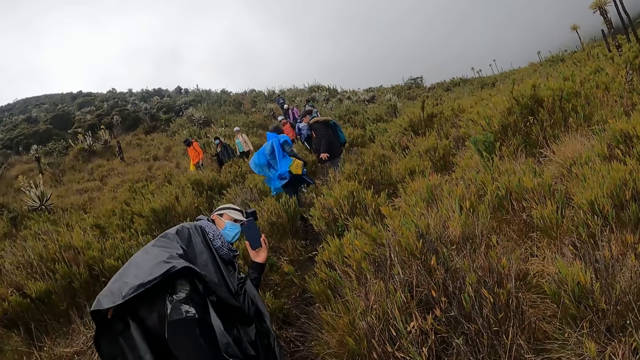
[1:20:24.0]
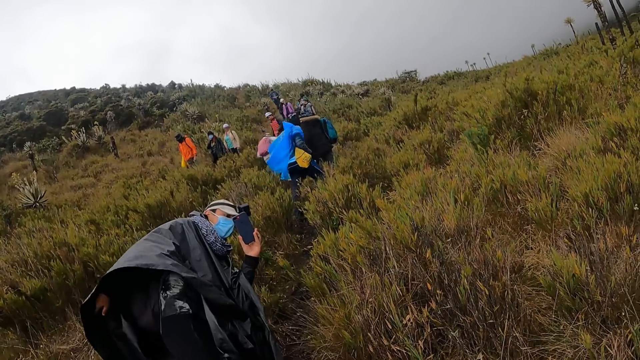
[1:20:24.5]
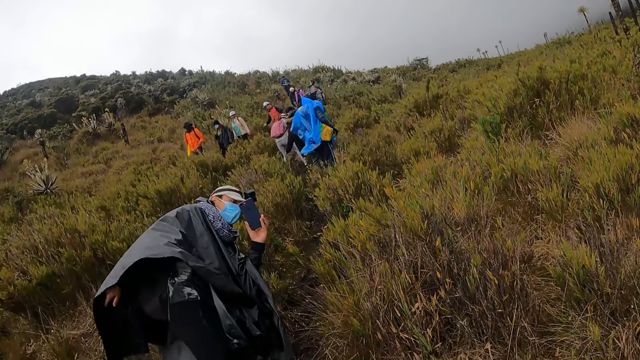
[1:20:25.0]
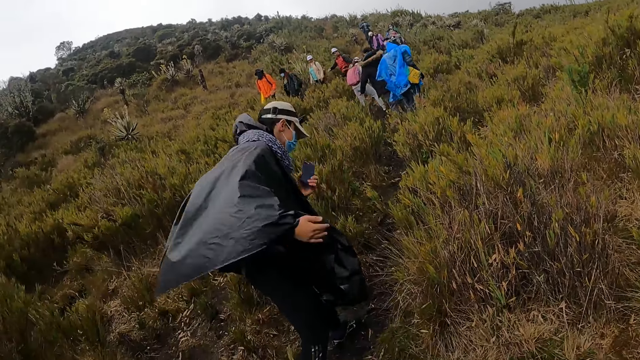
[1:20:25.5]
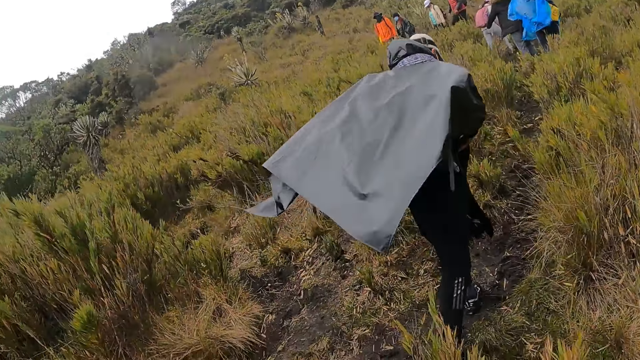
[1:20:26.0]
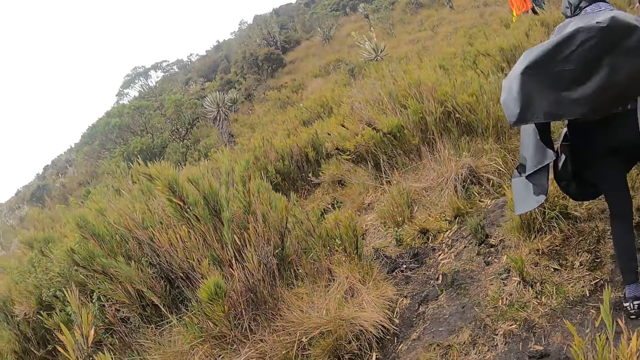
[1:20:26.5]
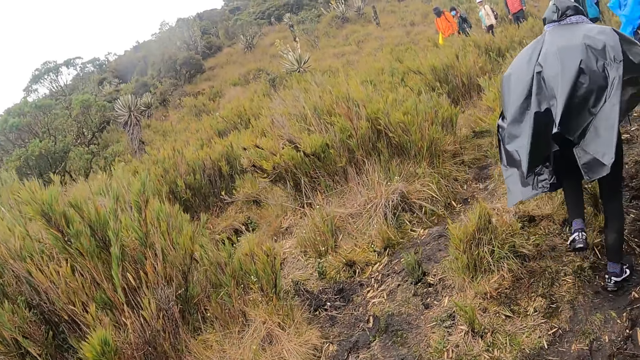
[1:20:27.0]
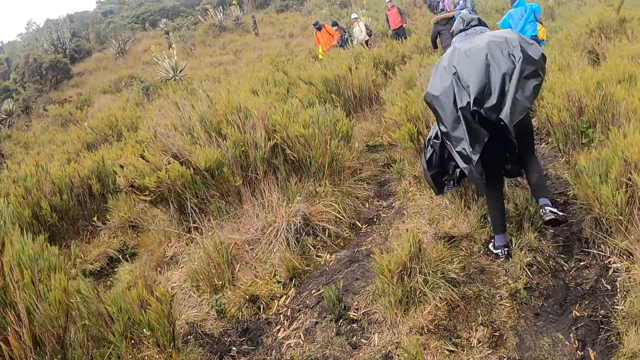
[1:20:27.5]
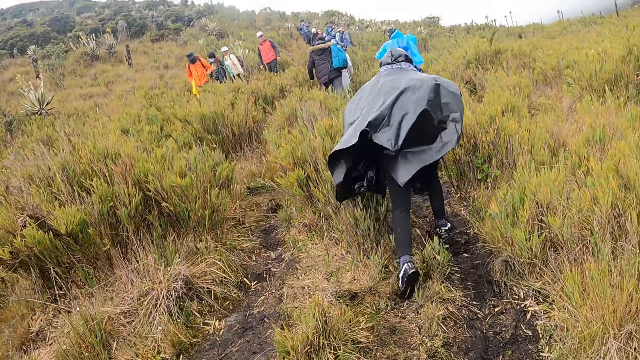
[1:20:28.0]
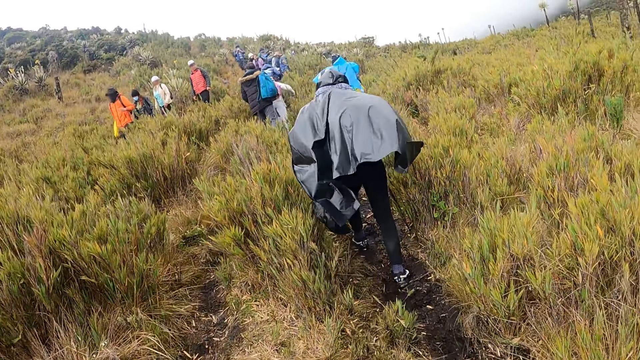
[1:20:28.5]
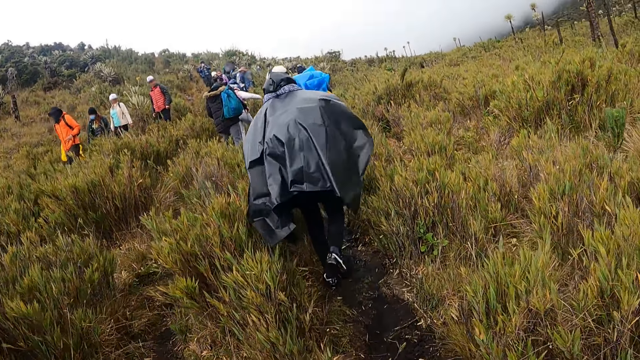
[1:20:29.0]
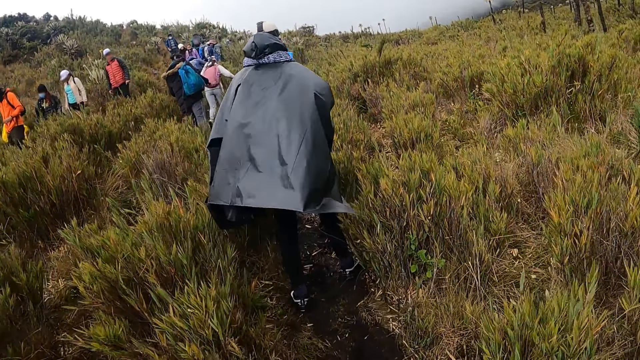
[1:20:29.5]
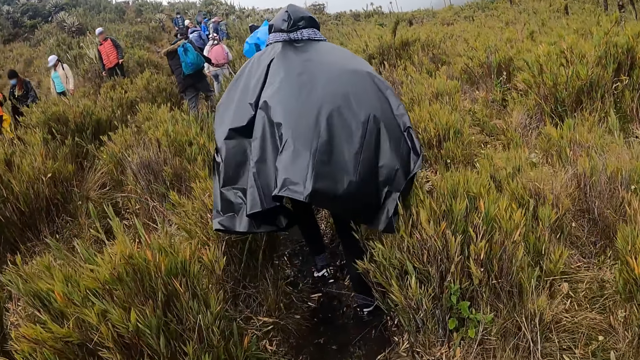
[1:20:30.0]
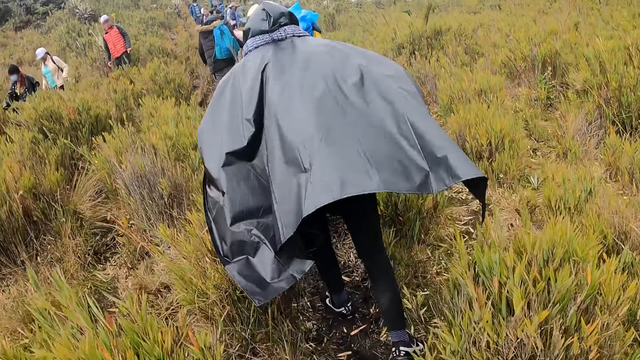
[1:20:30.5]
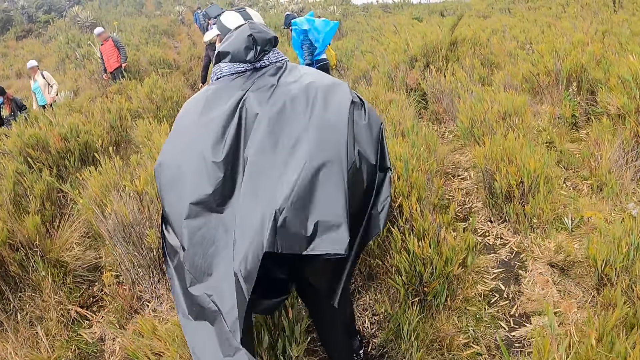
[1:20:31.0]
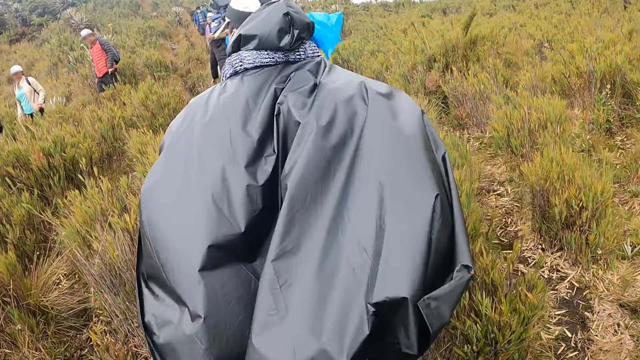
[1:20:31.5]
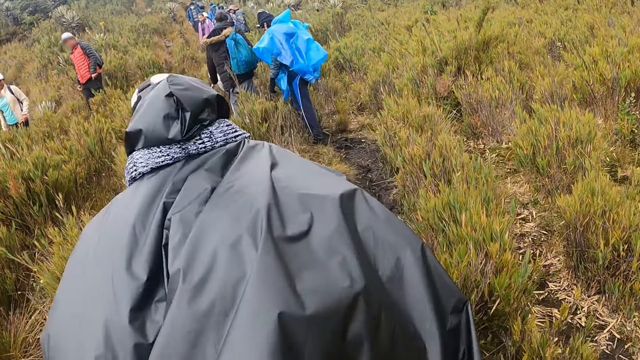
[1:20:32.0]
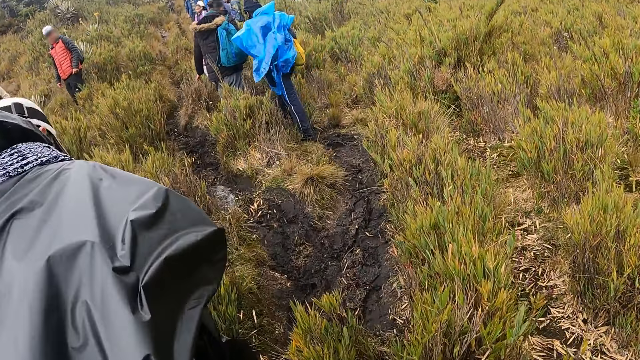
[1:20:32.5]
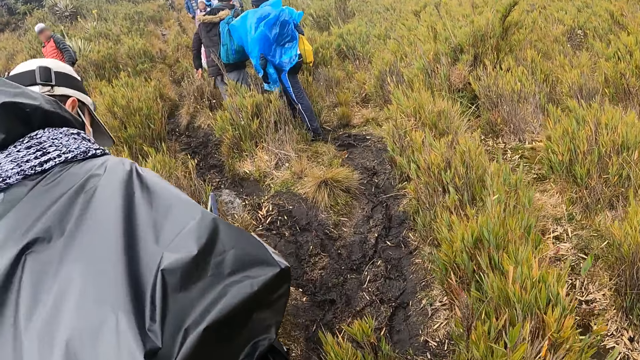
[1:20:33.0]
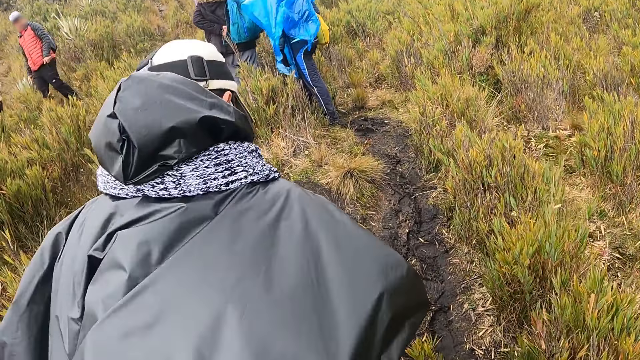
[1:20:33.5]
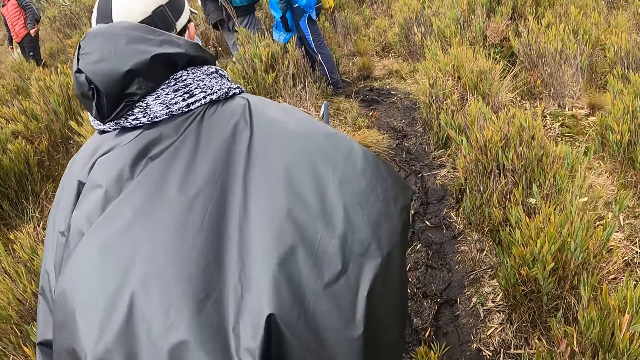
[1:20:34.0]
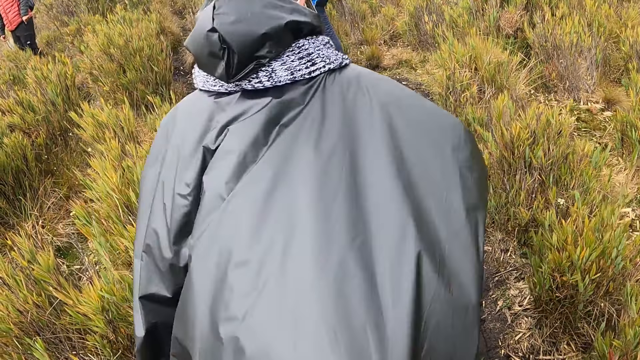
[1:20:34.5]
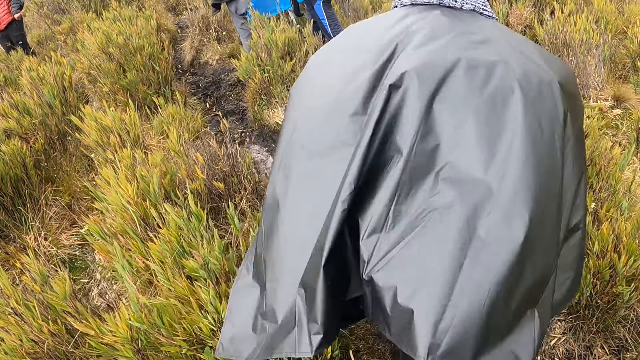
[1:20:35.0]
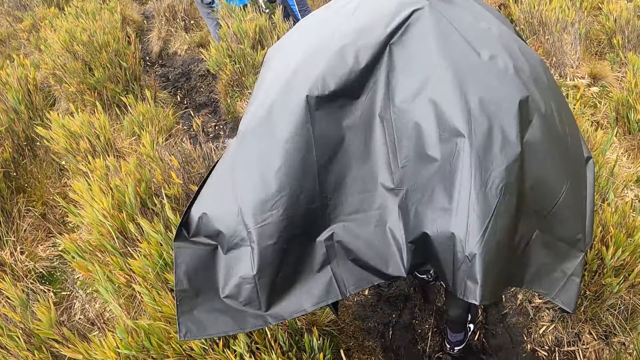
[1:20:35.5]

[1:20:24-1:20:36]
A man walks up the hill. The camera wearer walks up the hill. The man looks at the phone.

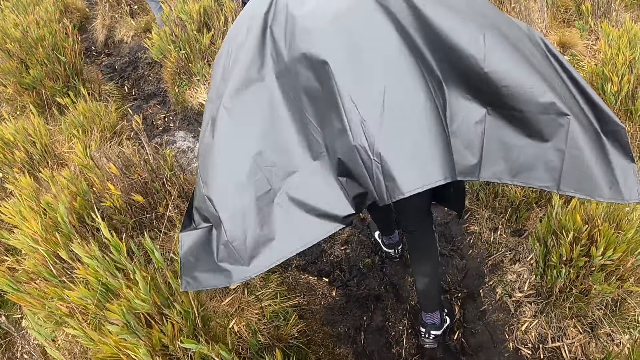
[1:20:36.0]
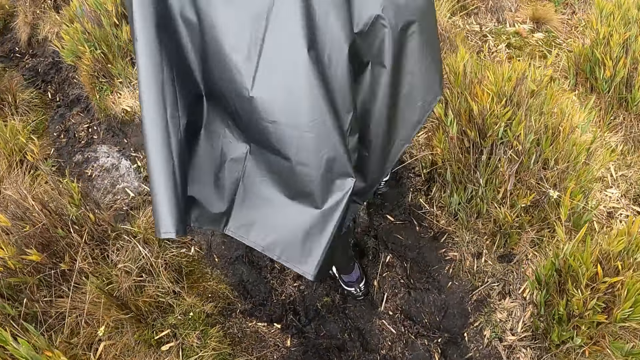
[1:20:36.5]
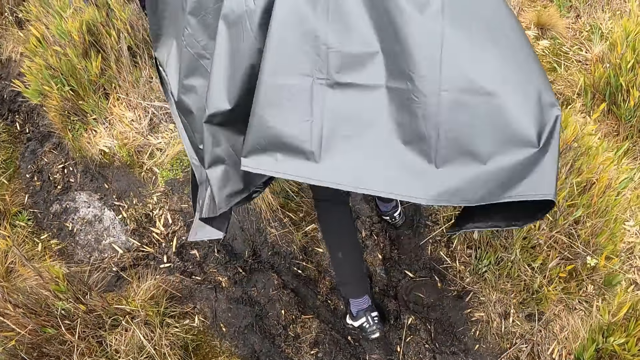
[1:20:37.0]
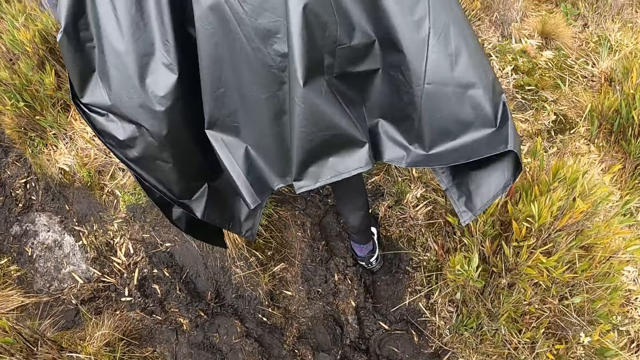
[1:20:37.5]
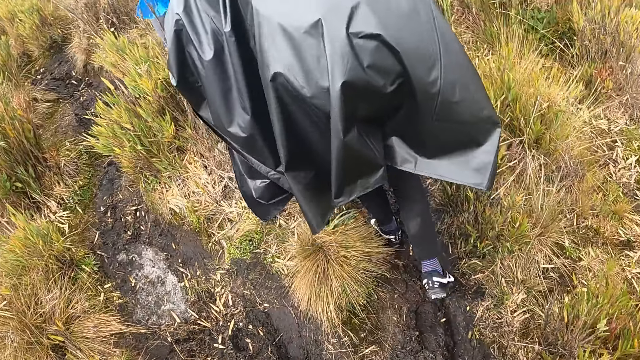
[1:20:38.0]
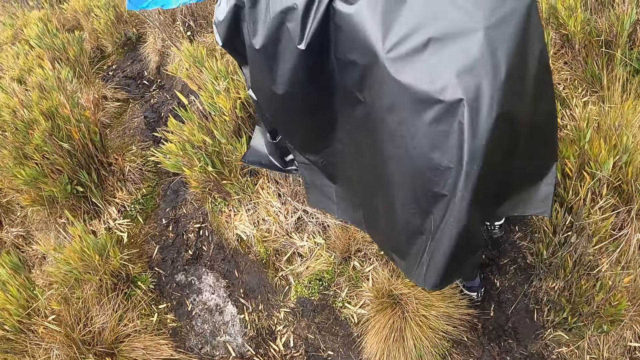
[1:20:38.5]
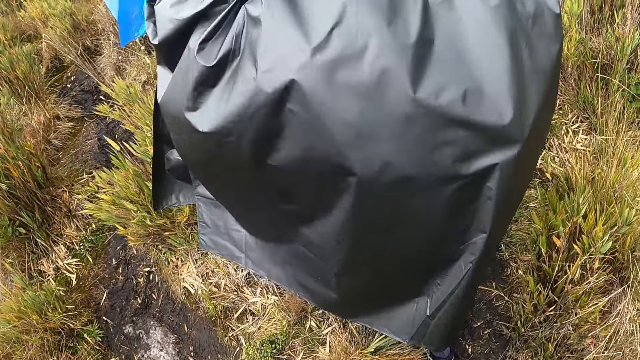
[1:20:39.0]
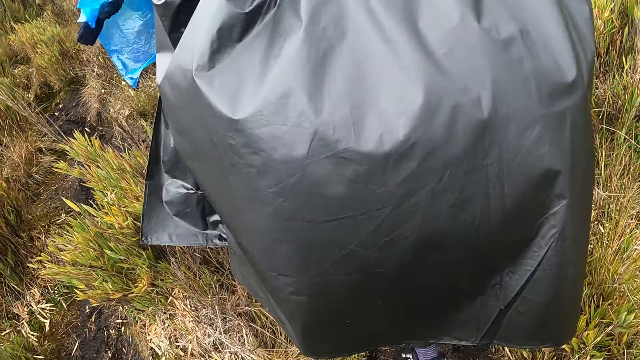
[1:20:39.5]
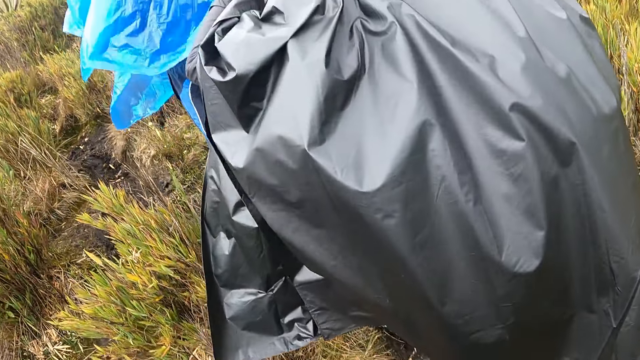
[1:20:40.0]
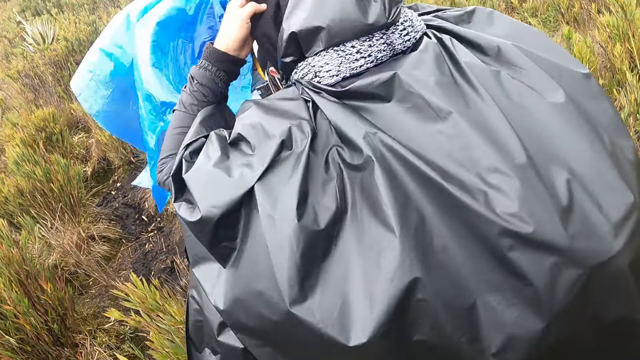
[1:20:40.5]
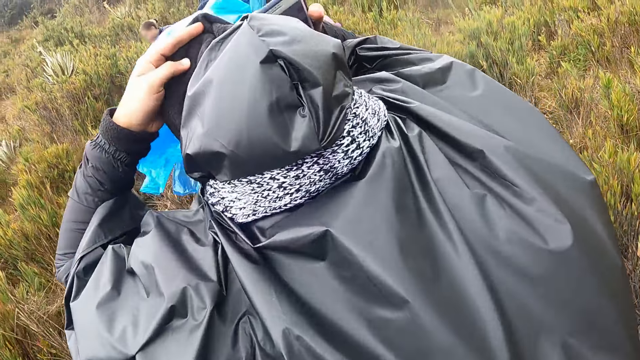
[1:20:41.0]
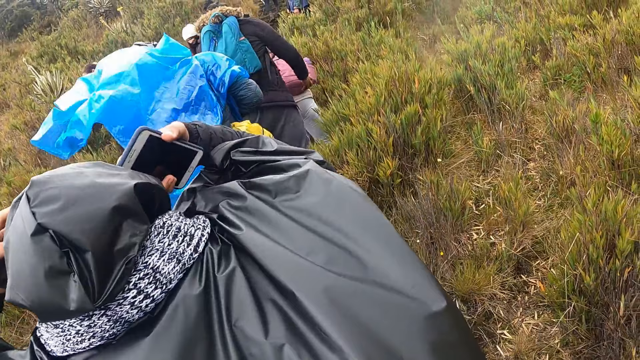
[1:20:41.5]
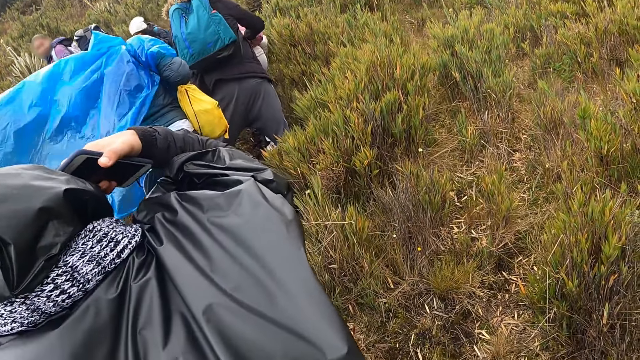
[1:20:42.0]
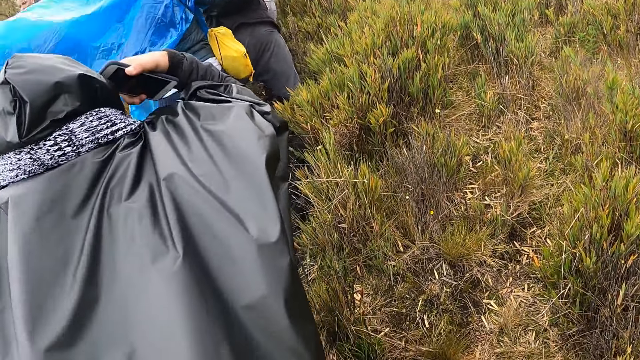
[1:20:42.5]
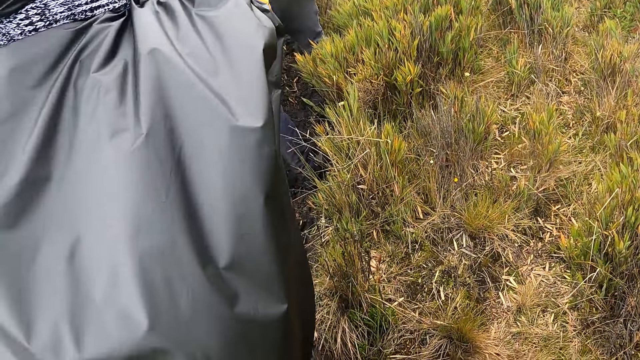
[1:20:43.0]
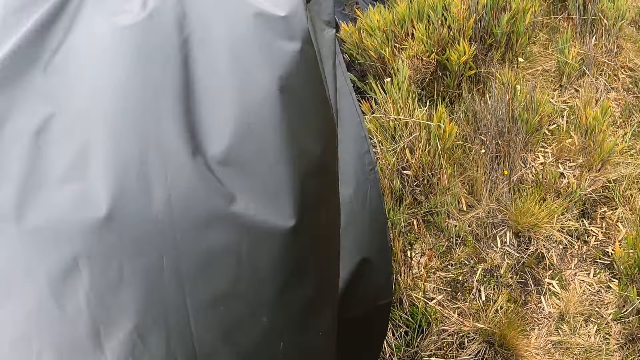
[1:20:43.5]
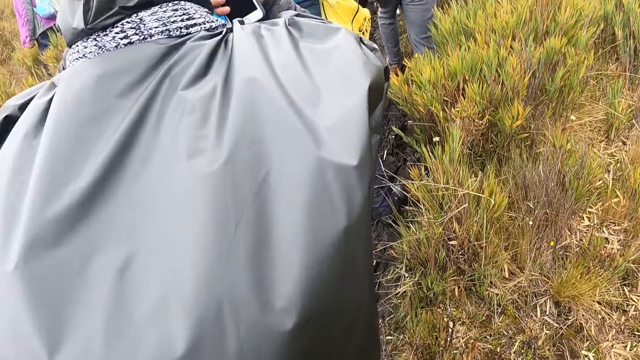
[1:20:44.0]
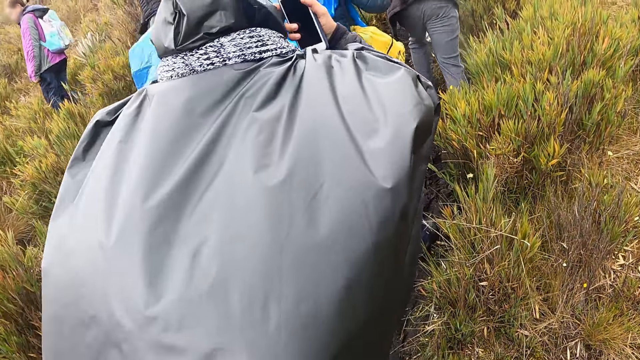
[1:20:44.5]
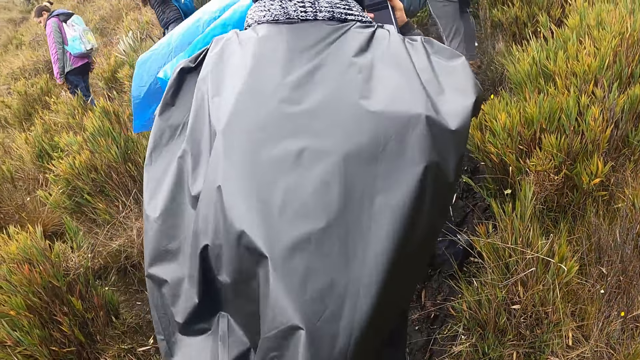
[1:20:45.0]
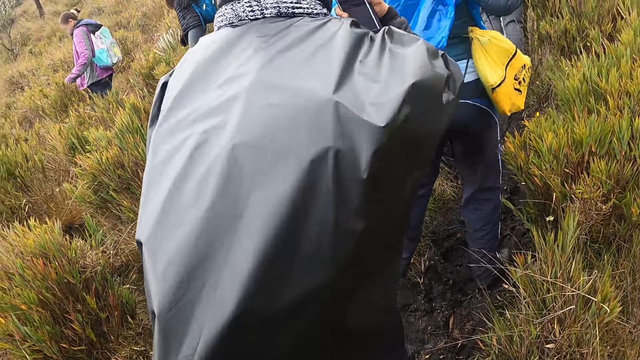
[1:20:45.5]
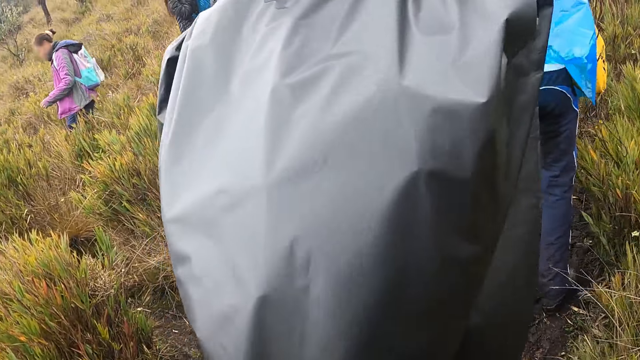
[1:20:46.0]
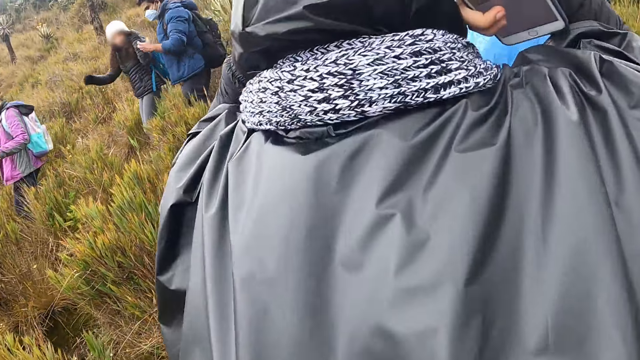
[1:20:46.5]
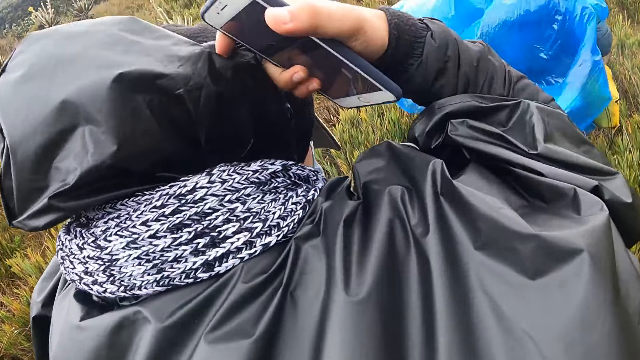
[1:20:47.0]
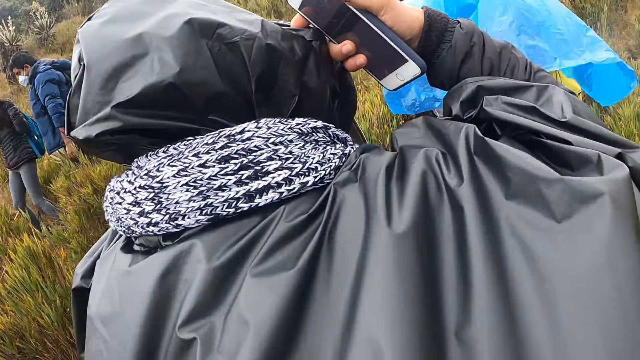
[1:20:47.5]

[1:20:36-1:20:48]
A man walks up the hill. The camera wearer walks up the hill. The man adjusts his raincoat with his hands.
